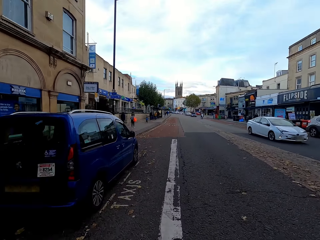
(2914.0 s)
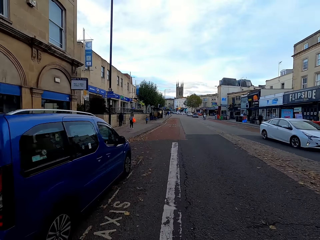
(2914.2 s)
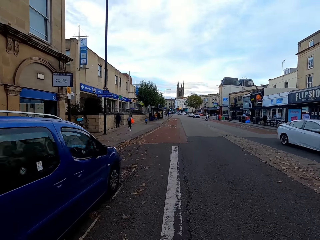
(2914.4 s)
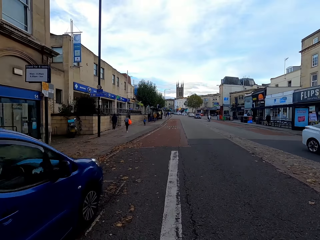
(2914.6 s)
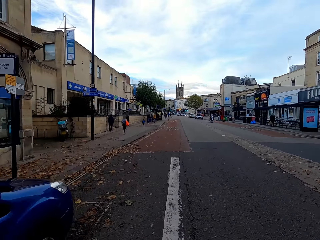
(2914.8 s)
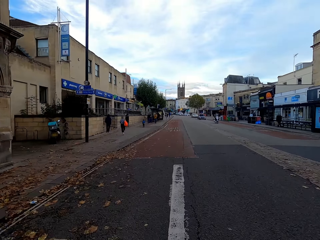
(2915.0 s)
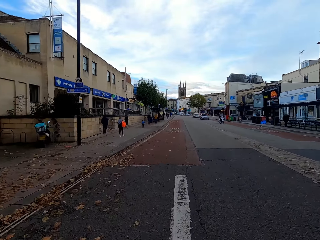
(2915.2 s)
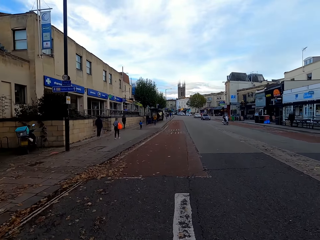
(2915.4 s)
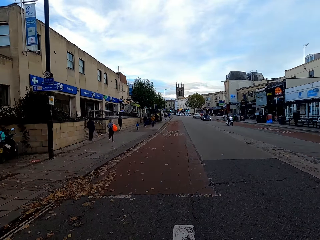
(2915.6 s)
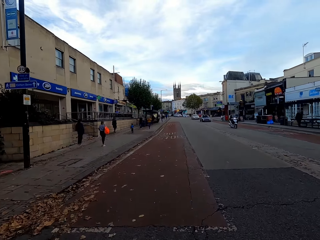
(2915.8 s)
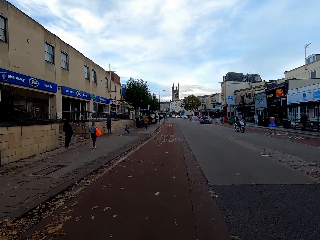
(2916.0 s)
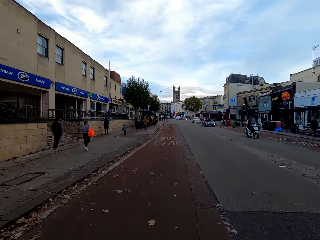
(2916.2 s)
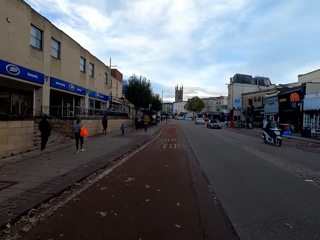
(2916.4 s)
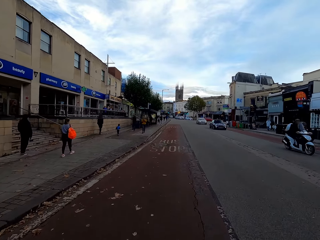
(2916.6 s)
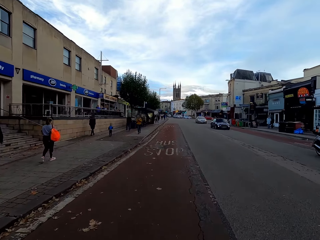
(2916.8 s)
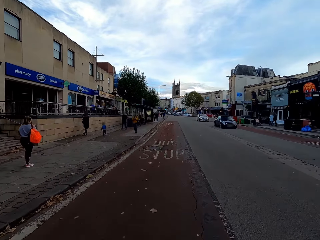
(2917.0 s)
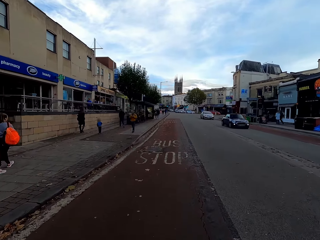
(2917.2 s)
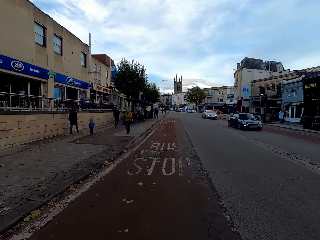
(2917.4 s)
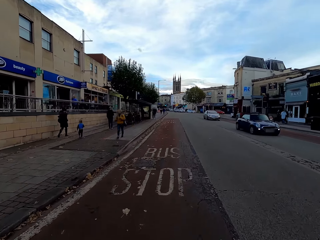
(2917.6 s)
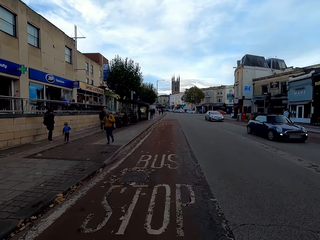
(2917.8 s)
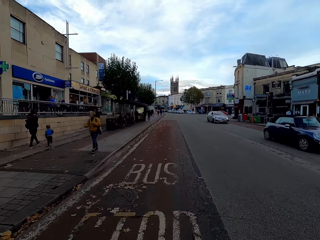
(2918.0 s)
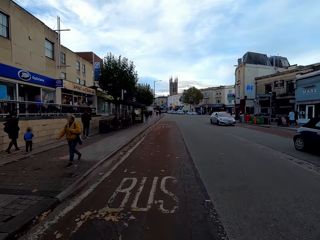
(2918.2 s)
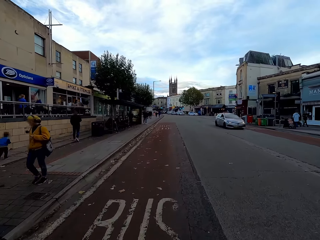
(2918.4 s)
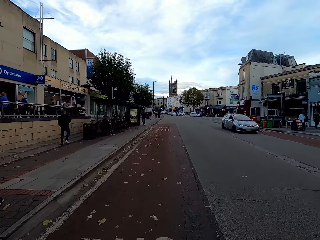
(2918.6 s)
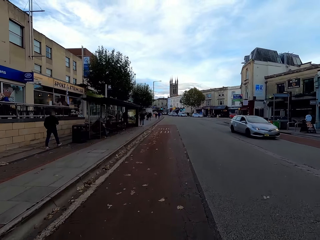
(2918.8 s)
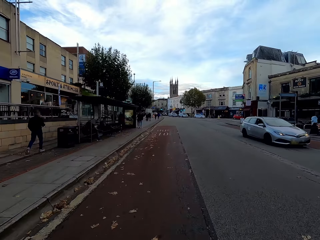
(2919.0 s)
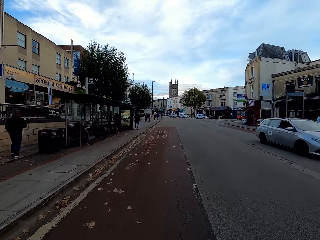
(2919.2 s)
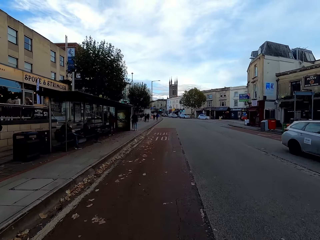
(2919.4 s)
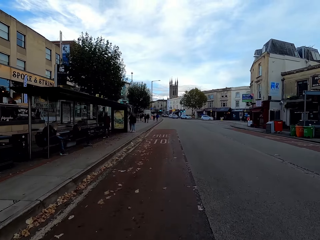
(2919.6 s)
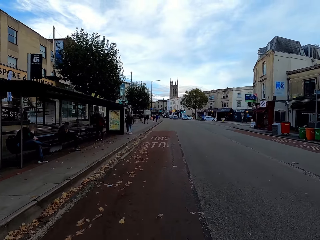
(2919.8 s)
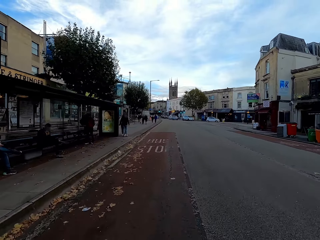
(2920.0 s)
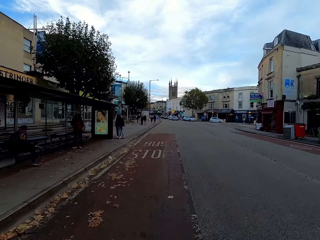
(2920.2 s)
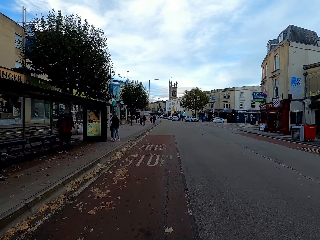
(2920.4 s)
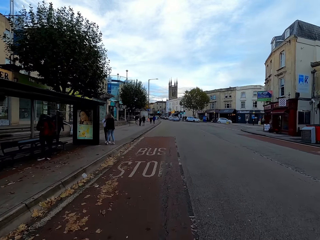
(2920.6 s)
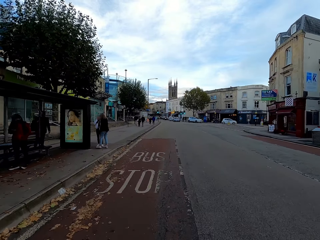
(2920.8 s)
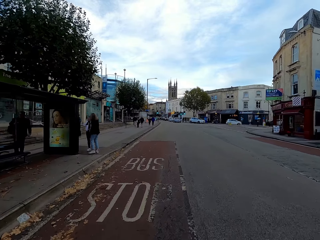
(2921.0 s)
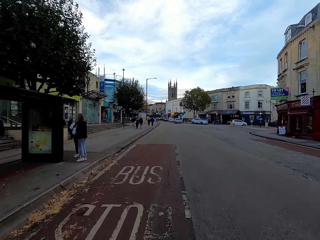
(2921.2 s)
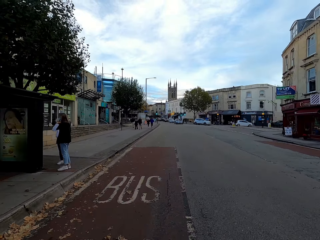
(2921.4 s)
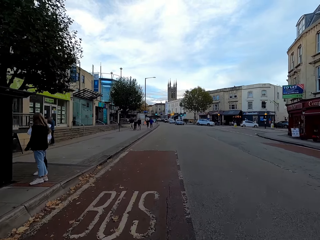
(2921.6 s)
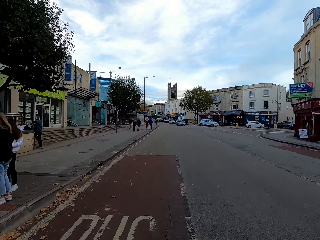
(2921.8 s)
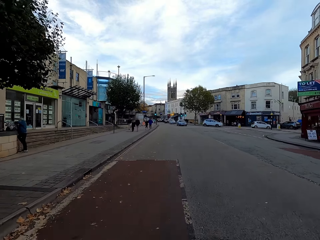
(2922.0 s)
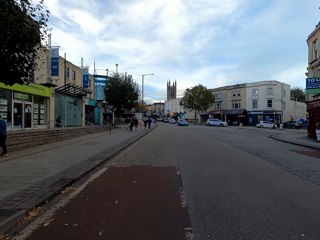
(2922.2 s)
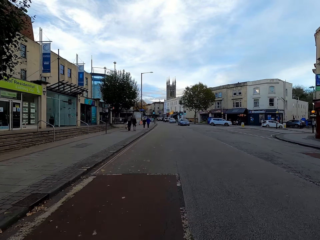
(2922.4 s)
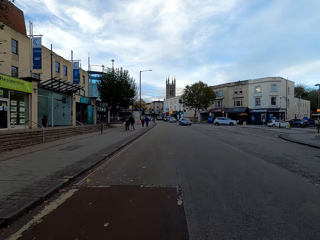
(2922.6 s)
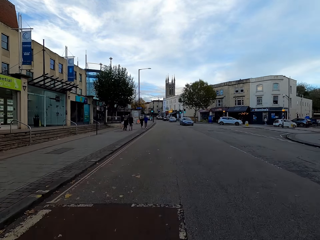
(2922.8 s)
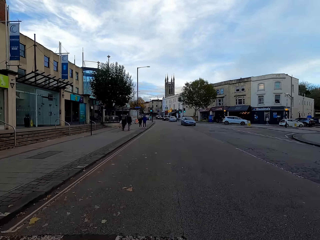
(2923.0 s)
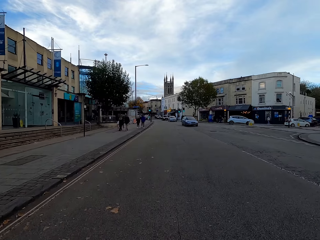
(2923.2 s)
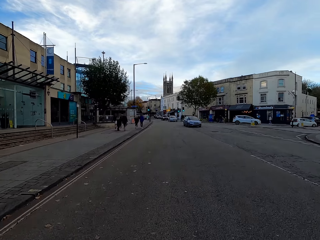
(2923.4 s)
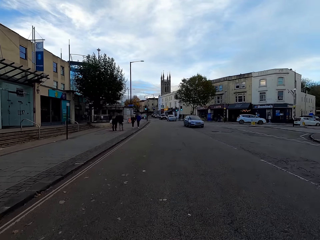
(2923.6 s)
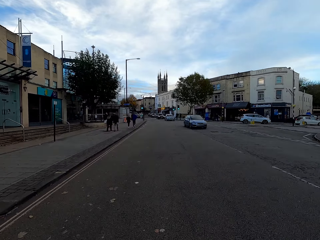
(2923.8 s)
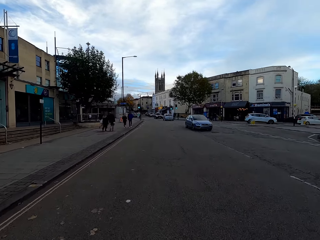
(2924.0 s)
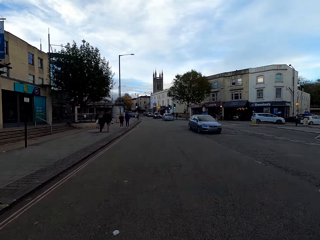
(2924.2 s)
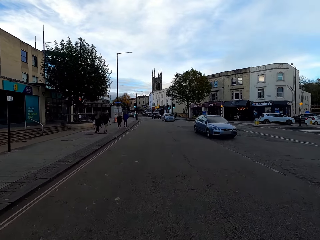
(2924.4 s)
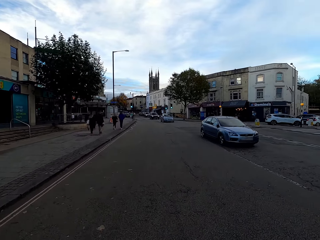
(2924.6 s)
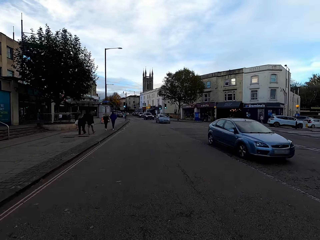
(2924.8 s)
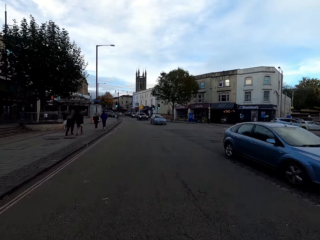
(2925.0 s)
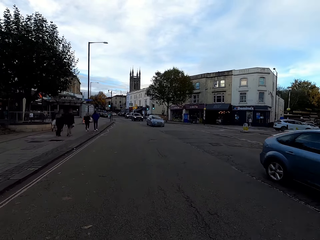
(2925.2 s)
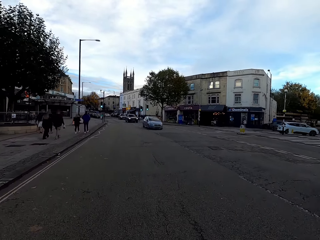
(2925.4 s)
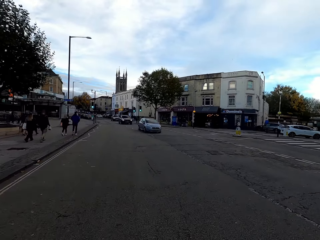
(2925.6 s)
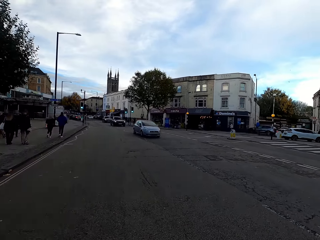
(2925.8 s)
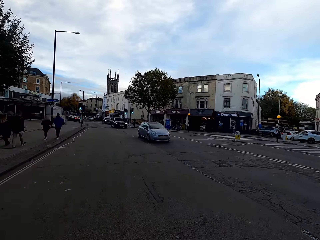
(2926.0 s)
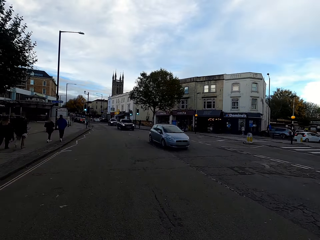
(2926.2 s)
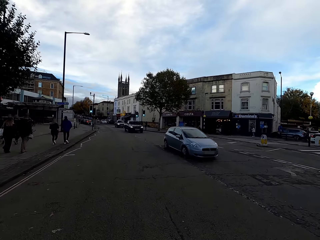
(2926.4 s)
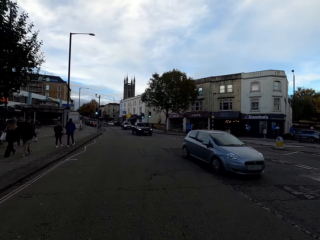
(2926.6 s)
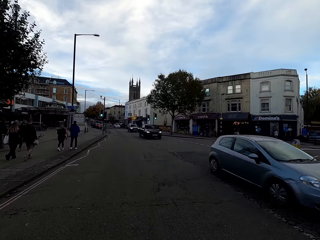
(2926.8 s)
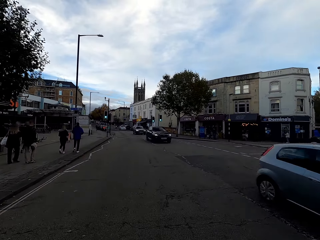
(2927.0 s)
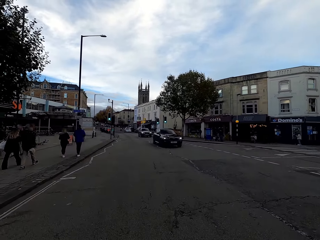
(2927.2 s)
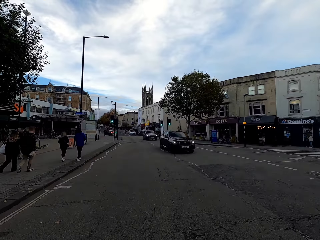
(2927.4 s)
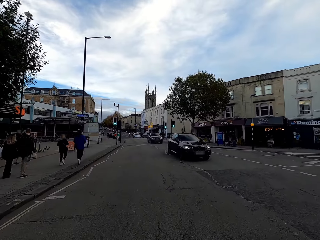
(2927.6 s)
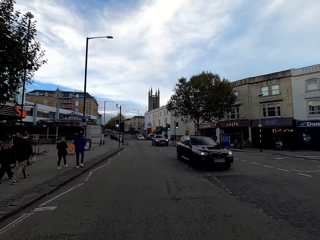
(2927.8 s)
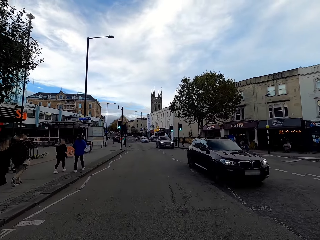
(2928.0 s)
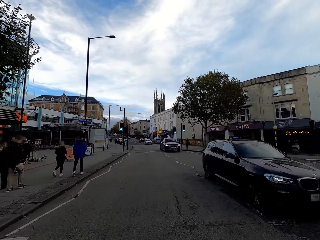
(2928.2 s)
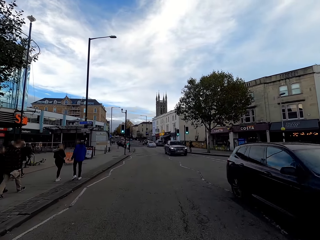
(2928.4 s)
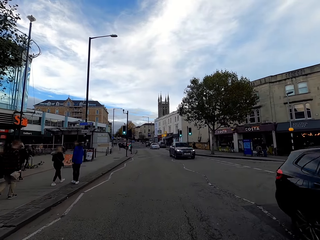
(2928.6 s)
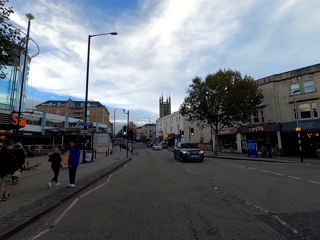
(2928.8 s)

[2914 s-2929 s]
A white car drives past the camera wearer. A motorcyclist rides past the camera wearer. A black car drives past the camera wearer. A silver car drives past the camera wearer. Vehicles drive past the camera wearer.

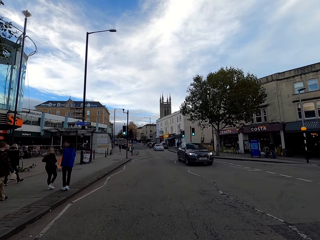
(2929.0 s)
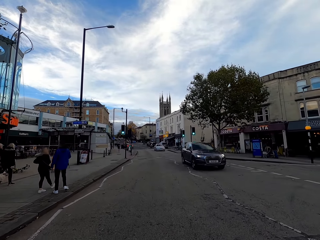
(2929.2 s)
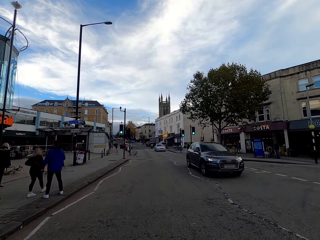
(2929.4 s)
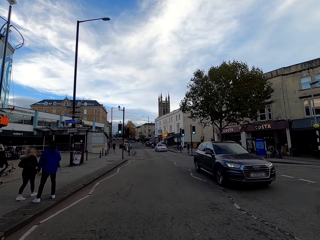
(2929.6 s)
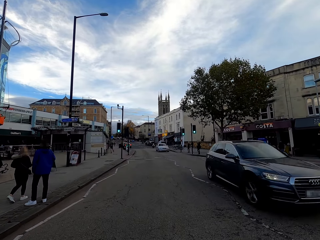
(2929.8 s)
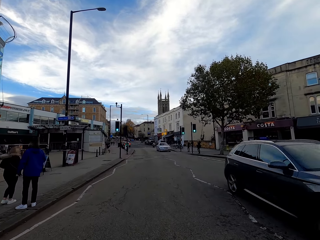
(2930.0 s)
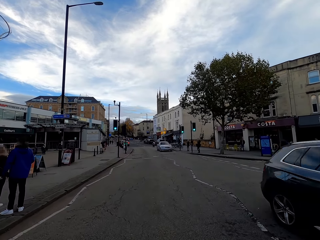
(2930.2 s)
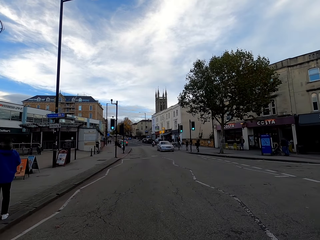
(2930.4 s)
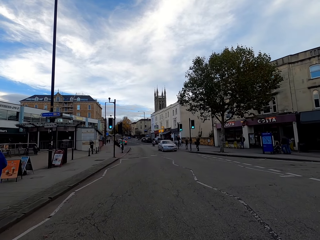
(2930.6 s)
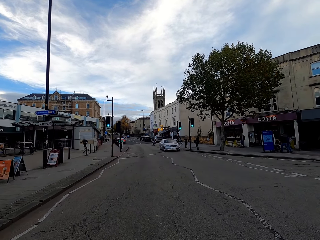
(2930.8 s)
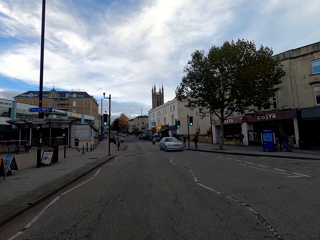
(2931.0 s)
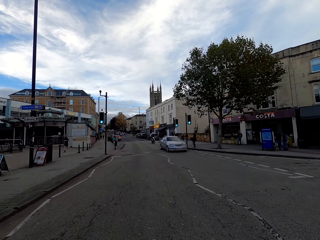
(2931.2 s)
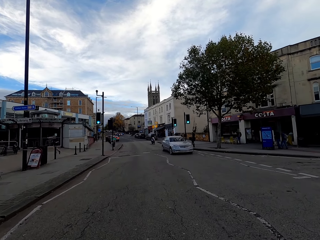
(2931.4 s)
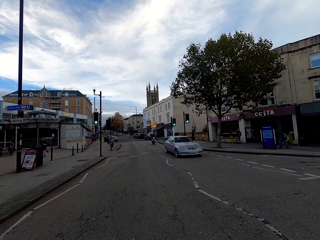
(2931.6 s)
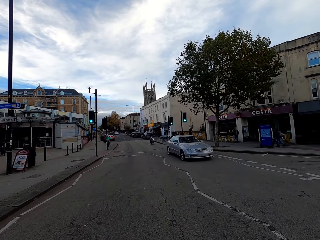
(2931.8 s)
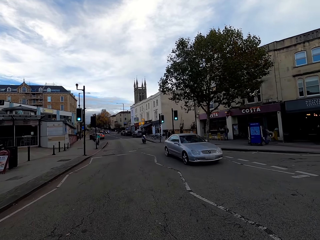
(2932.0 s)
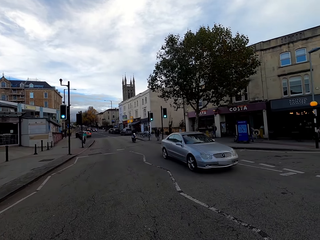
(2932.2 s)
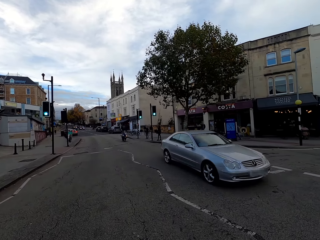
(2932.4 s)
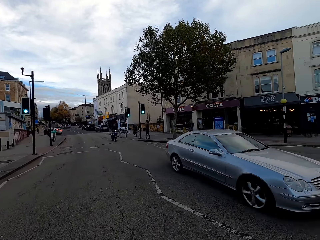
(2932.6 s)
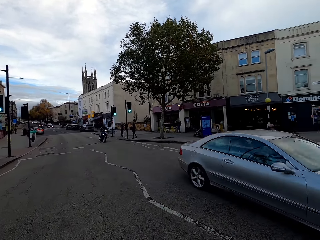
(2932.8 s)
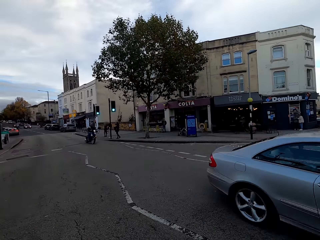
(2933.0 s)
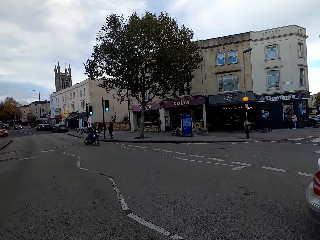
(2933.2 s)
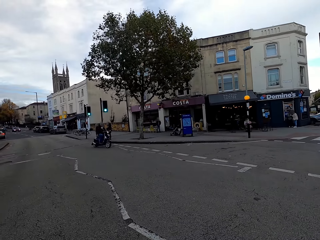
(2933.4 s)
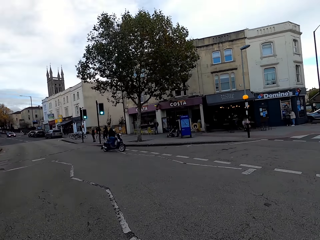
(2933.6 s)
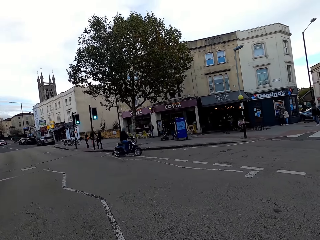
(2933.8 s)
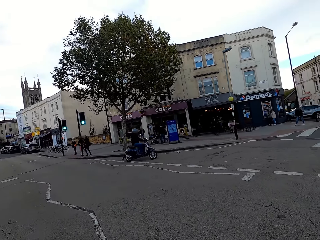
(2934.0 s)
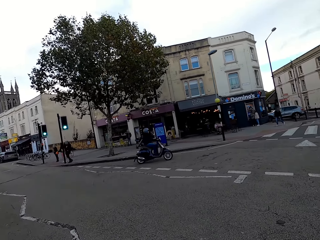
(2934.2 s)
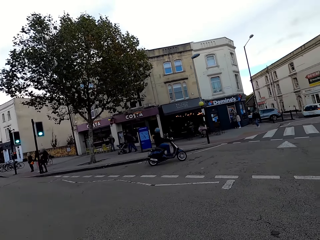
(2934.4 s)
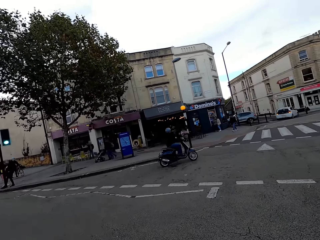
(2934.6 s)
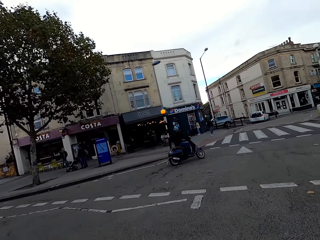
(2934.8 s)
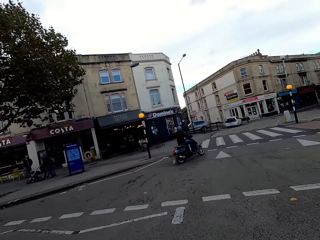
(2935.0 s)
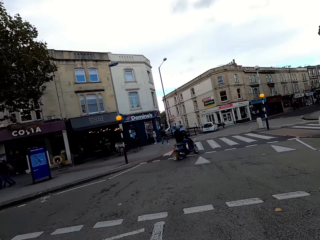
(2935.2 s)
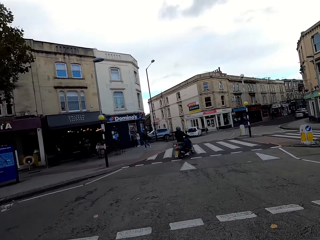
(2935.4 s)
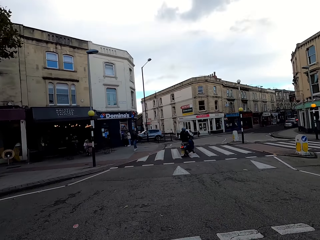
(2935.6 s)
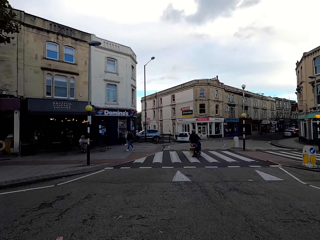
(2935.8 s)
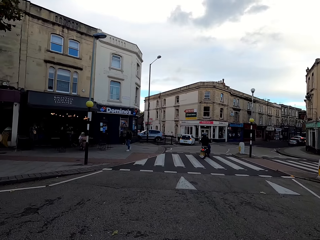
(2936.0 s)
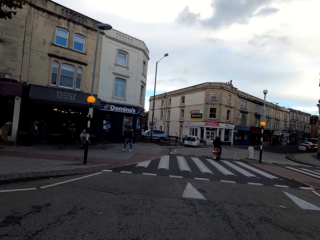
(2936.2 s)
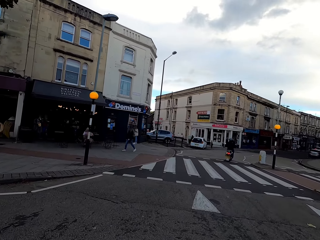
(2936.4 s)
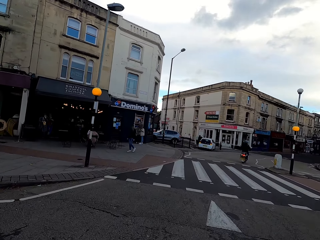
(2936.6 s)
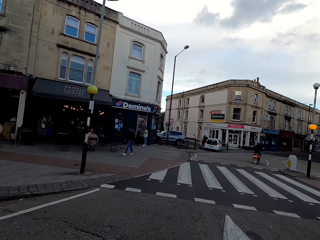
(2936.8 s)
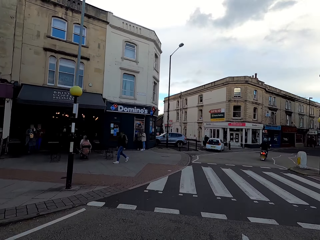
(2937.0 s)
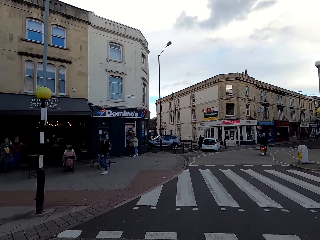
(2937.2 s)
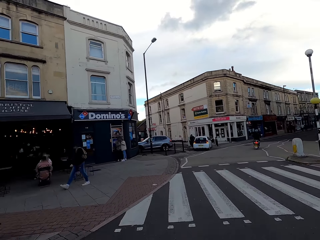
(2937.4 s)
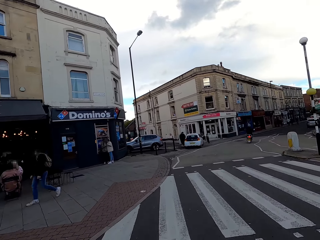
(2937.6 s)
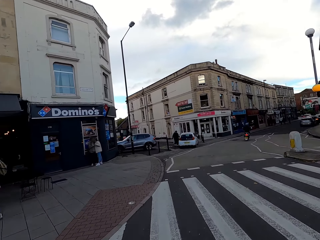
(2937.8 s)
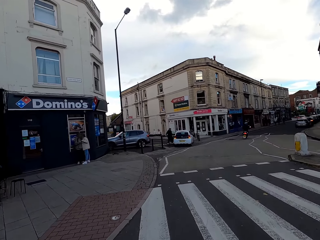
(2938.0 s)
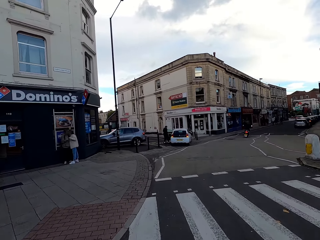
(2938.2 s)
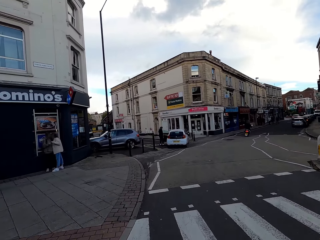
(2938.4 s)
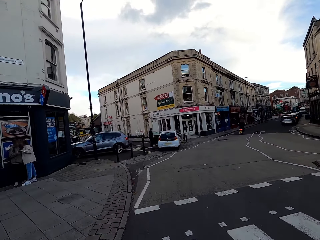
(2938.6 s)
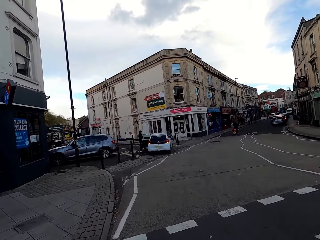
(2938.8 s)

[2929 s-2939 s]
A motorcyclist rides past the camera wearer.
